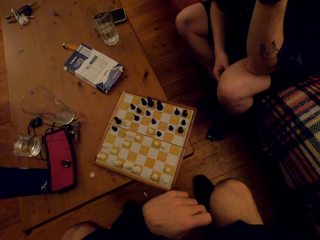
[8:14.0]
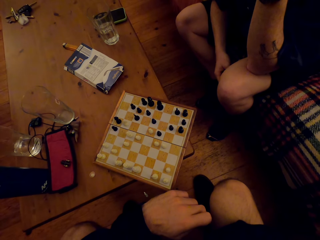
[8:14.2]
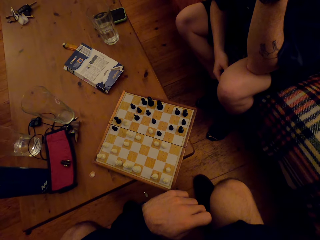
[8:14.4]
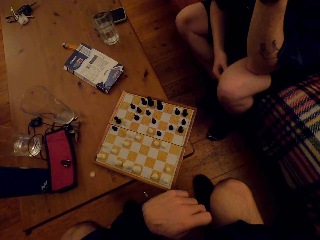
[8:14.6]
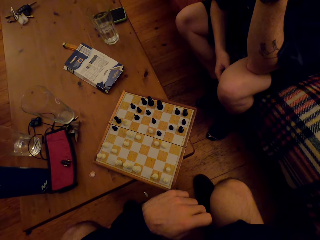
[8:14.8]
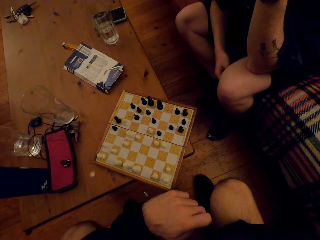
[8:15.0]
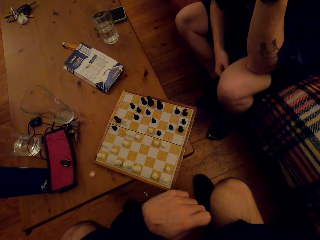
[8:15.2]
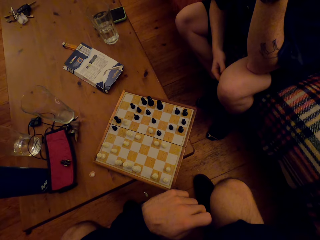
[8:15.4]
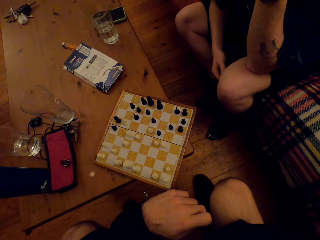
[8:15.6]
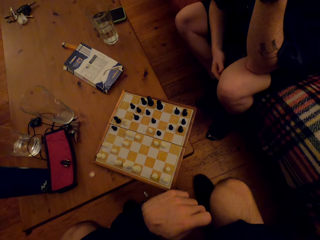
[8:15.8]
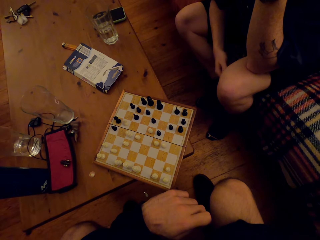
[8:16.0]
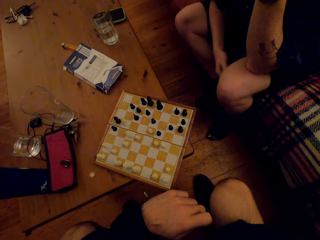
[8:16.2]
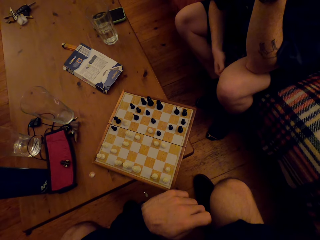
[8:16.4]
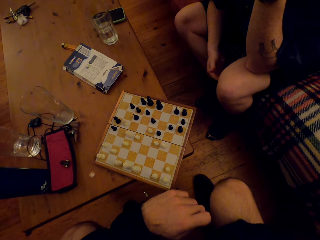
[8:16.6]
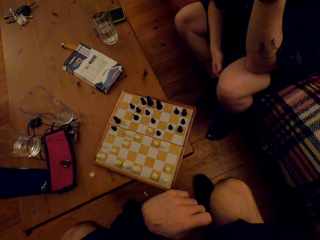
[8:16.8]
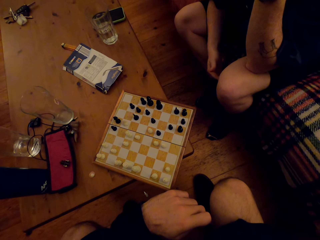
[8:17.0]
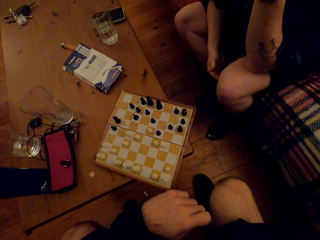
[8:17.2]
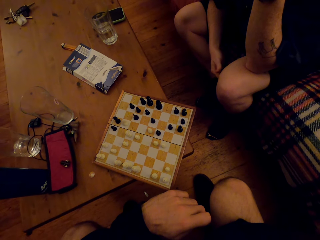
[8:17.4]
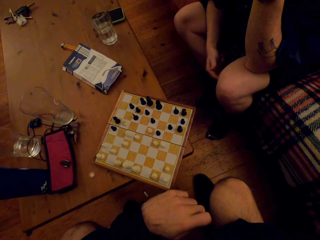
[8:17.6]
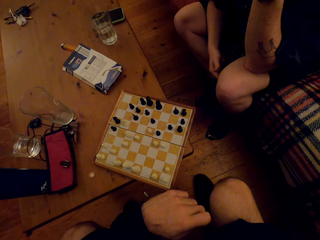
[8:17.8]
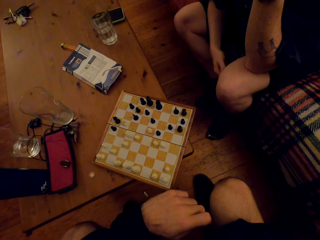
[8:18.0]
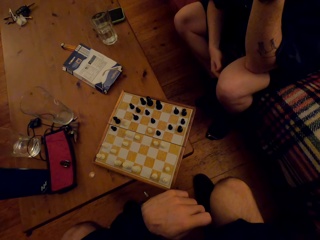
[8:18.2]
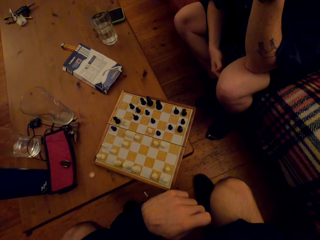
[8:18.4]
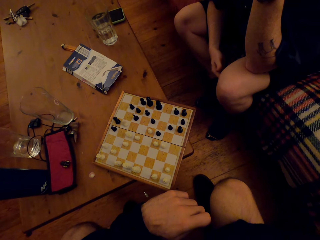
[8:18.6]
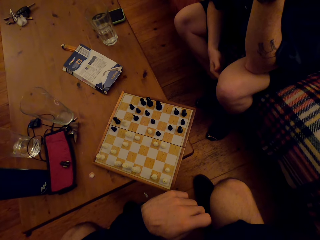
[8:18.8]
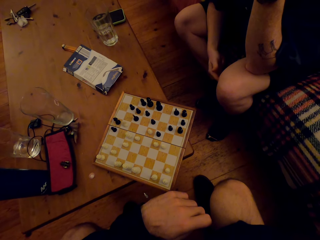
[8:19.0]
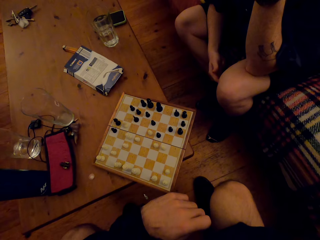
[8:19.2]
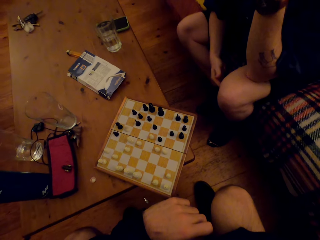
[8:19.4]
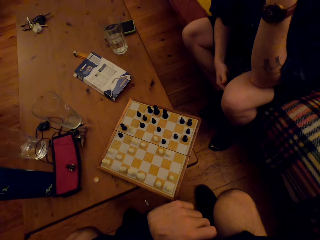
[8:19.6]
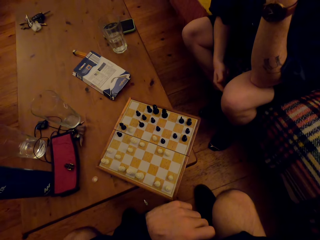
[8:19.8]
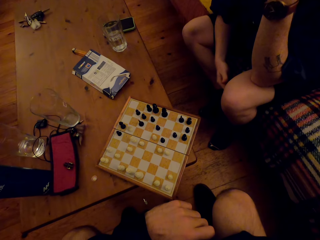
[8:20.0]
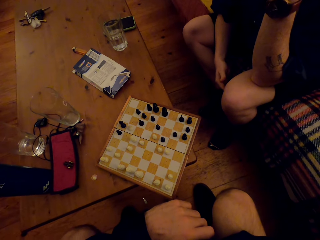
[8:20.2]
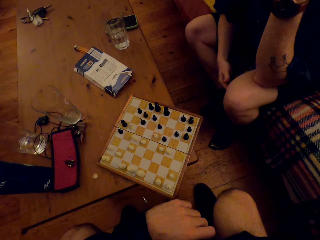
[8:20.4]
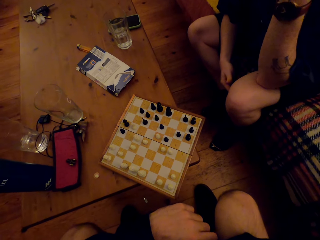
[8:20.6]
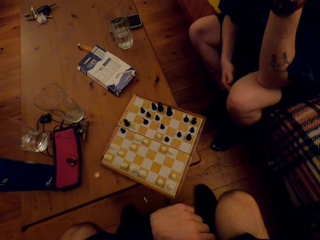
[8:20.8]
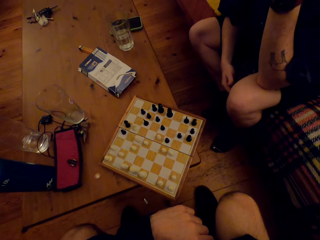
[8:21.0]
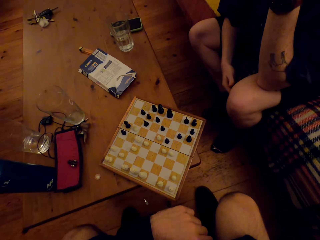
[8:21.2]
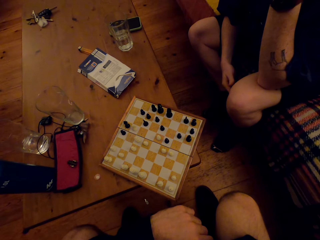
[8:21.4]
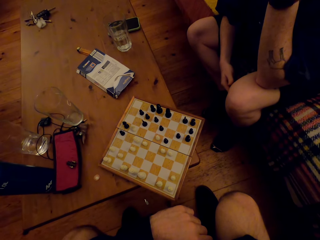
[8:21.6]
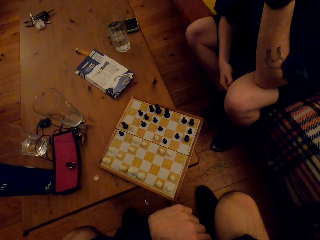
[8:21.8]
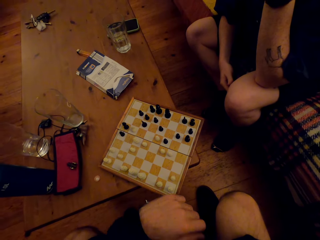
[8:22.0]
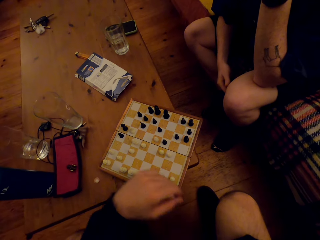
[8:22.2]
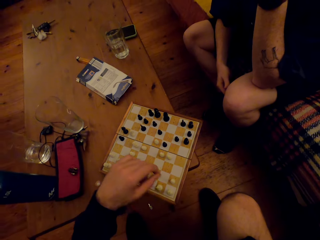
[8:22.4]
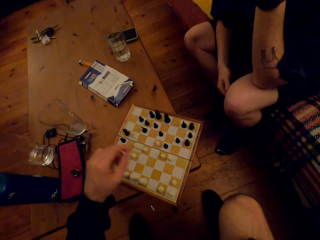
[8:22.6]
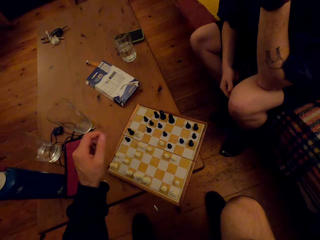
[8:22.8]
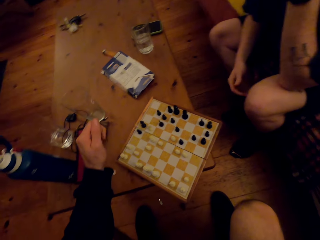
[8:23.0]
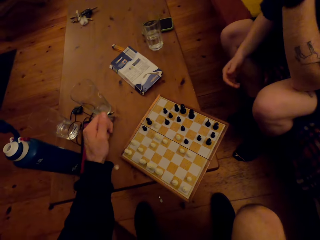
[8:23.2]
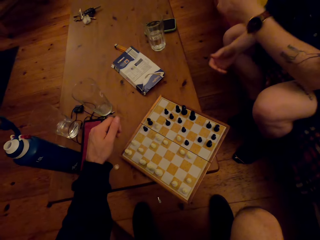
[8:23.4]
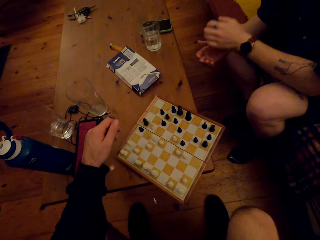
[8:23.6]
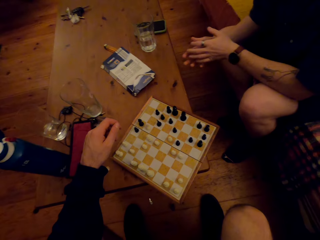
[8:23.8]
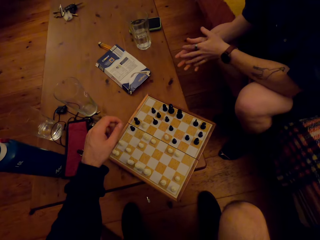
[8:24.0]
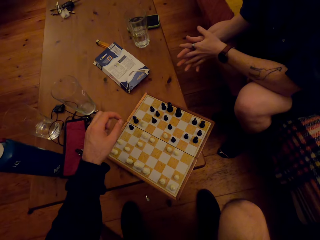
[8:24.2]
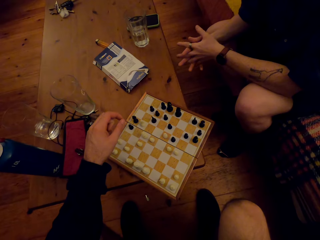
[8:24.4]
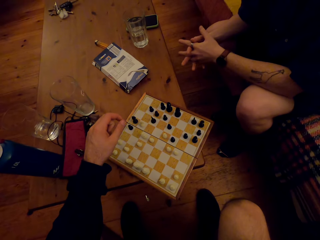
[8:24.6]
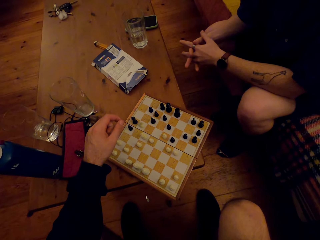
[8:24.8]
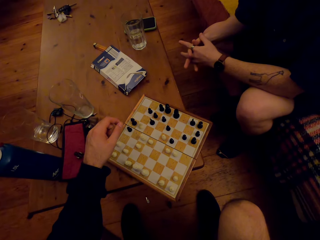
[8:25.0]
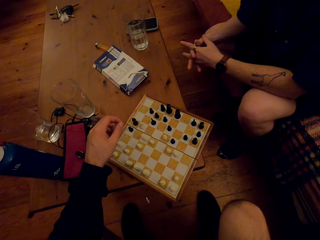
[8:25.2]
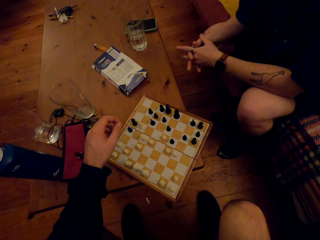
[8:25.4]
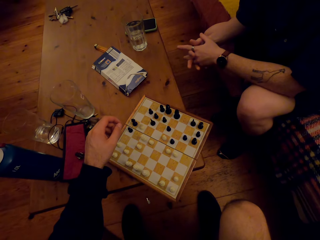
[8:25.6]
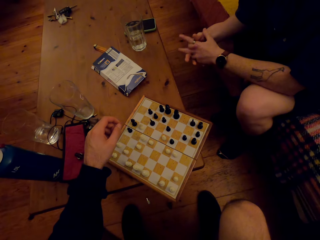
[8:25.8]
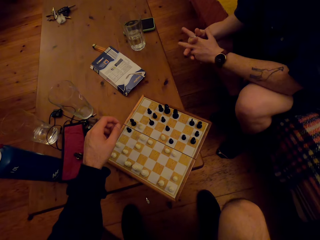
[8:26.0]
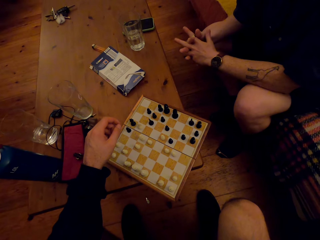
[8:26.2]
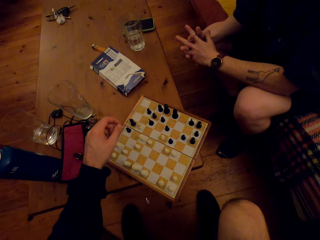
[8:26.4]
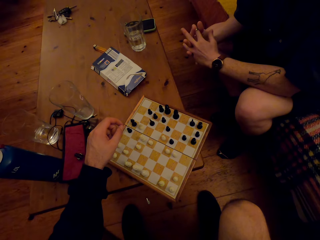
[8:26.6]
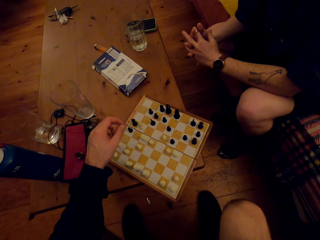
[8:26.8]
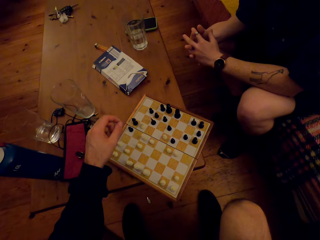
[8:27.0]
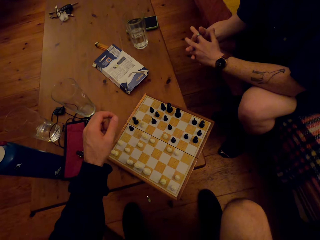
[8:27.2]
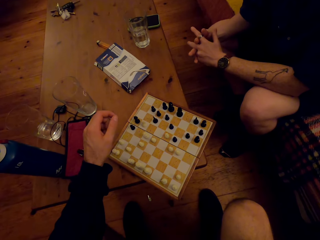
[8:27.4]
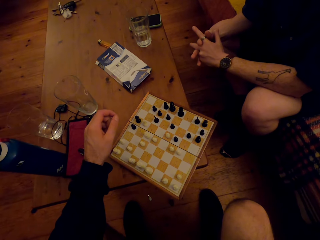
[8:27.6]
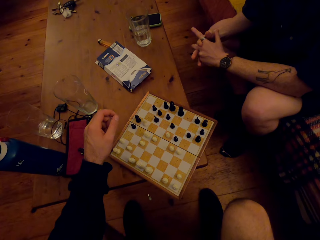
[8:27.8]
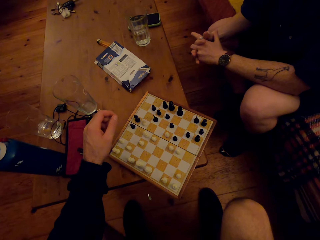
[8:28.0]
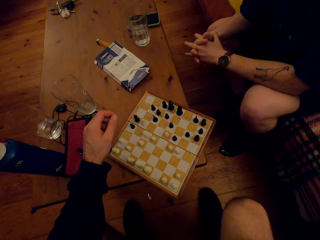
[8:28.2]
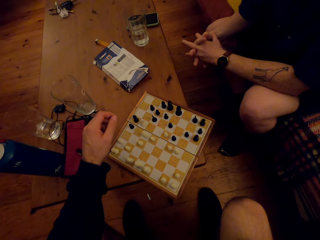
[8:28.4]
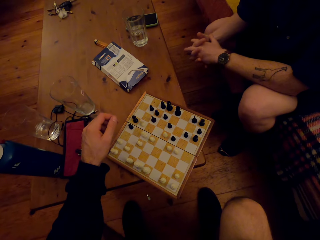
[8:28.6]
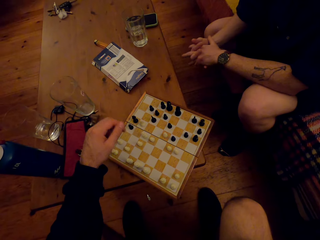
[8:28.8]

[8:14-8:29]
A man scratches his left leg. The camera wearer talks. He moves his hand forward. The man moves his hands forward. The man moves his hands and puts his hands together. The camera wearer moves his fingers.

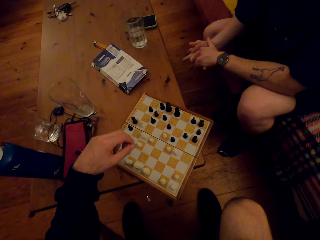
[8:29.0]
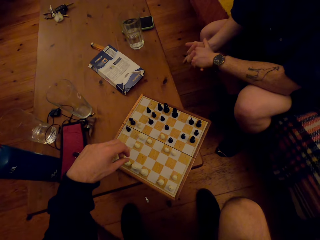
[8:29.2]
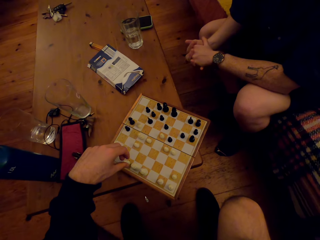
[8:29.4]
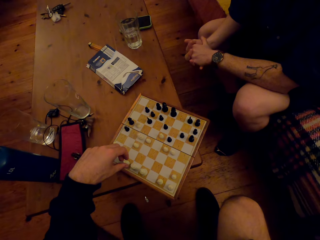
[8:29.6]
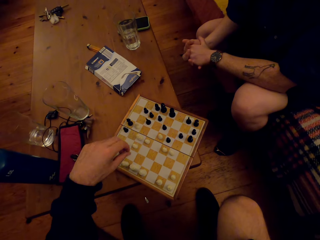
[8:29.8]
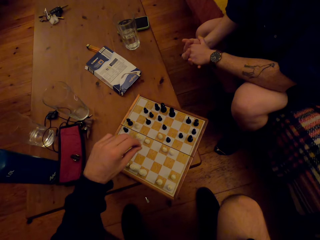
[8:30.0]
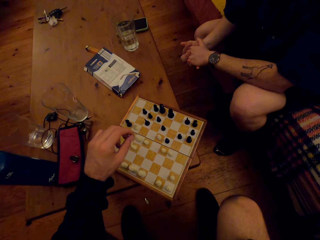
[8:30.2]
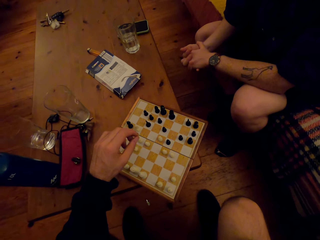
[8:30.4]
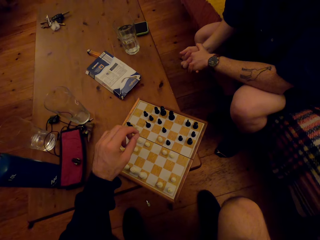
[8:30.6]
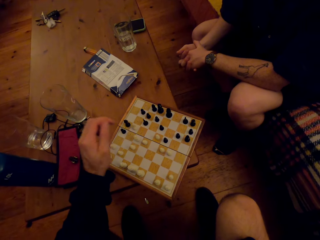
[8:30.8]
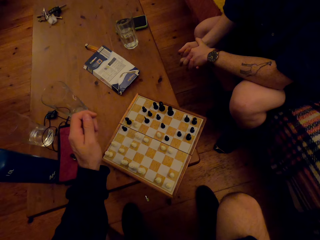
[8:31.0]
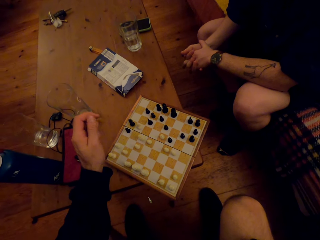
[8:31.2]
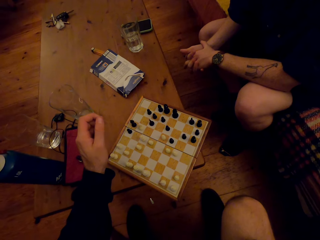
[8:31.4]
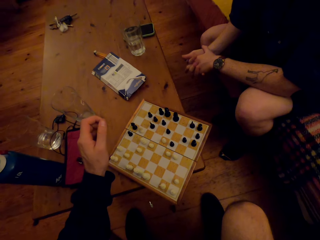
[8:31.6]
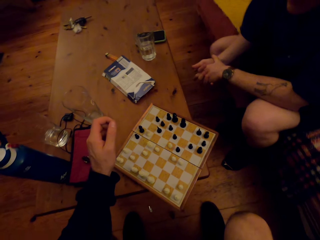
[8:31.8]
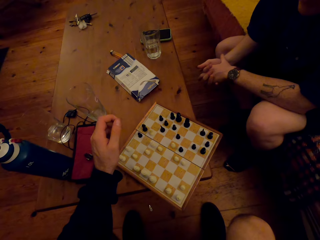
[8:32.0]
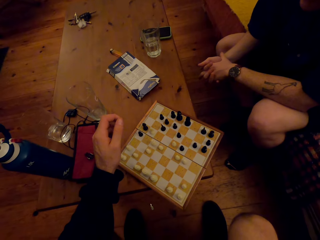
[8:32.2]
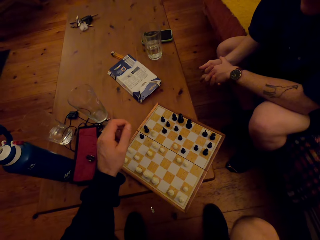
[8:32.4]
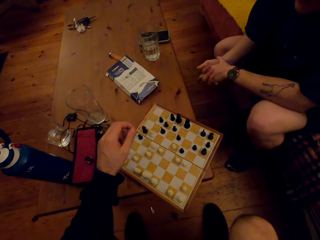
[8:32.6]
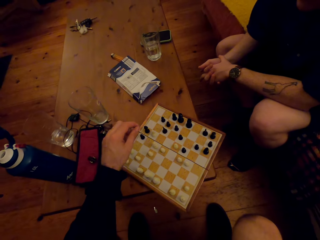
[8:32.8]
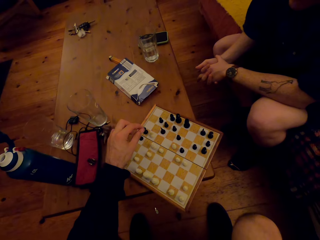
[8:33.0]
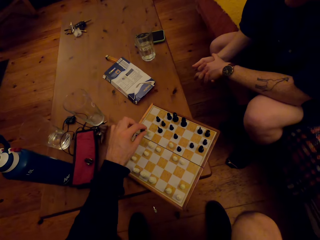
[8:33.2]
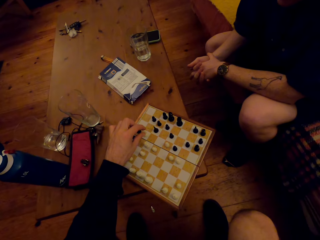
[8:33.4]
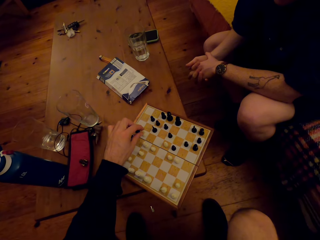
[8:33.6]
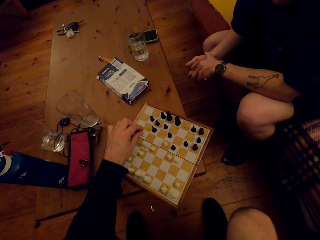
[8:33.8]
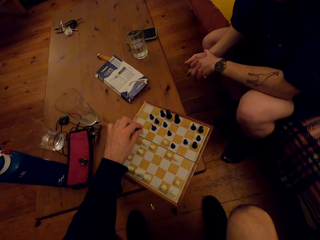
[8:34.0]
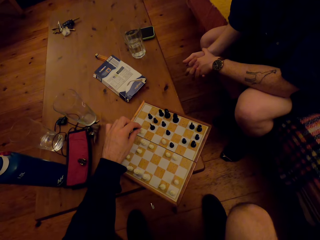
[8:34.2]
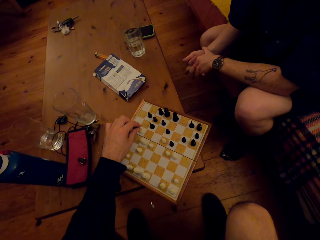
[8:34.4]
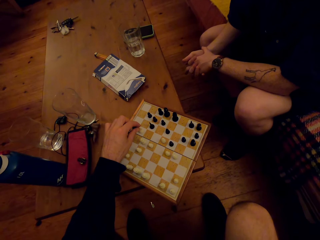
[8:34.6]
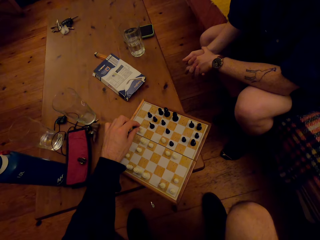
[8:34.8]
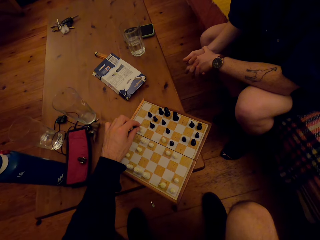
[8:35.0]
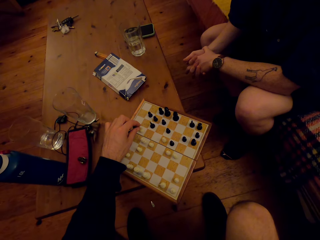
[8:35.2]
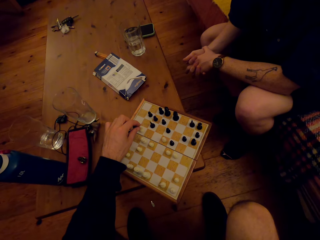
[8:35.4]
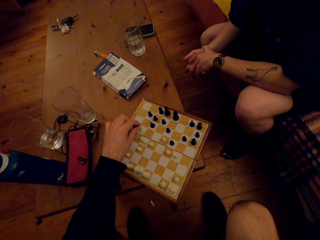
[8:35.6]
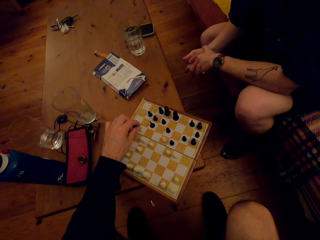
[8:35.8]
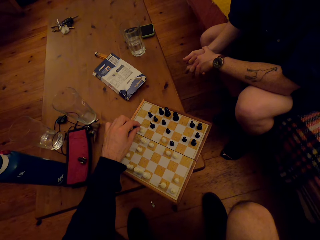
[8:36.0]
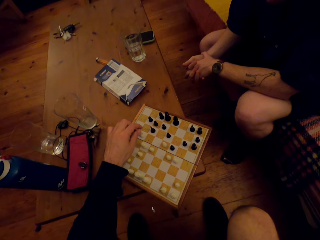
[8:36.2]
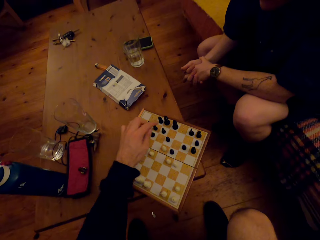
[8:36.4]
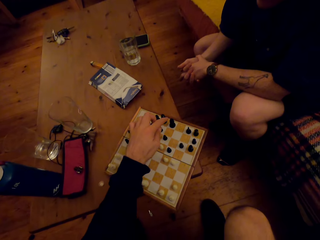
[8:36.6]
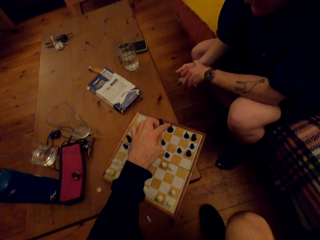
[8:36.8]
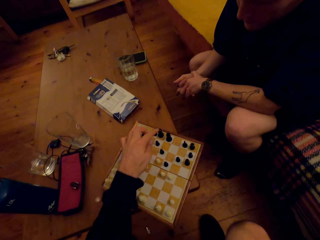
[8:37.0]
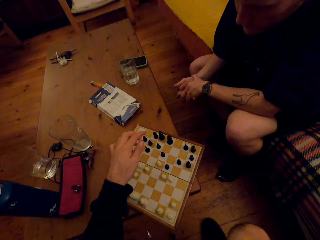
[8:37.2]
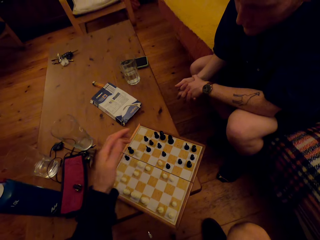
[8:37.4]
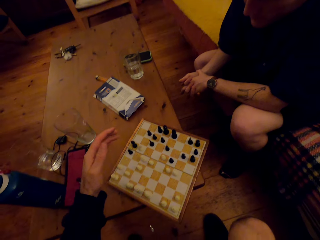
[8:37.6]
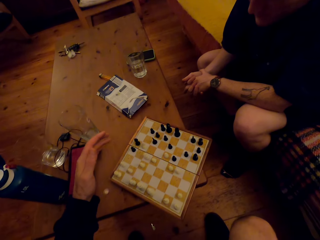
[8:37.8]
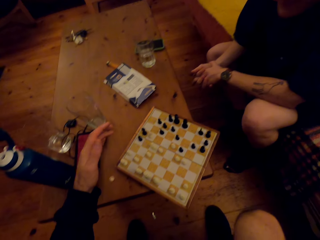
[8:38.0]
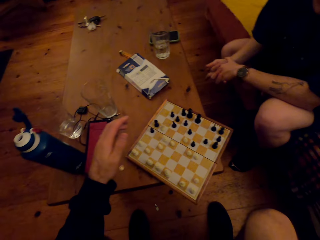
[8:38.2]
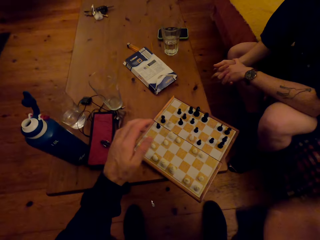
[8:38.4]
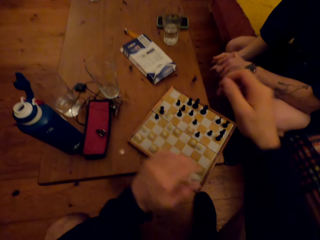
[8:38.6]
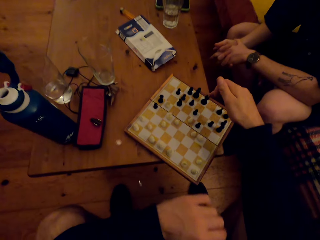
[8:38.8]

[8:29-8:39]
A man moves his hands and leg. The camera wearer puts his hand on the chess. He lifts his hands up. He touches a knight. He moves his hand forward. He plays chess while talking. He lifts his hand up. He touches the knight.
